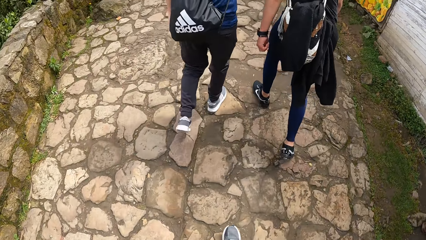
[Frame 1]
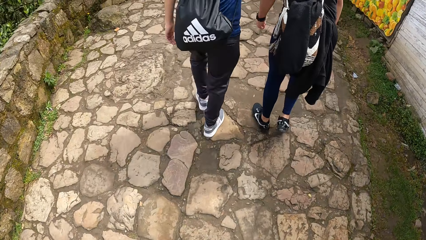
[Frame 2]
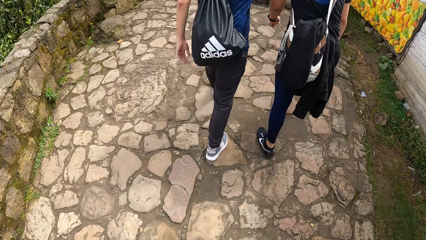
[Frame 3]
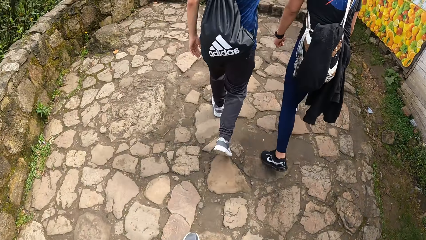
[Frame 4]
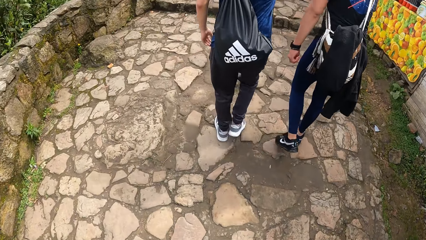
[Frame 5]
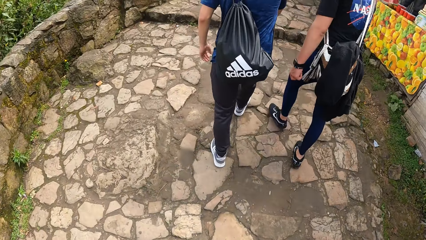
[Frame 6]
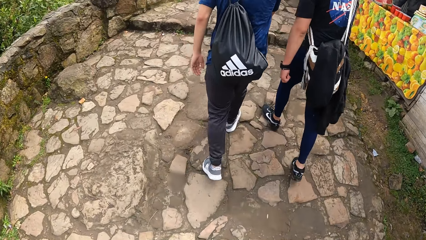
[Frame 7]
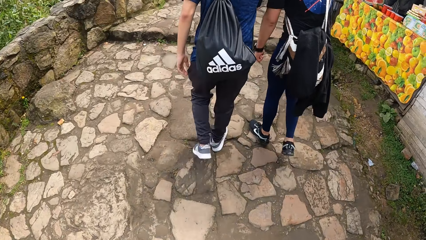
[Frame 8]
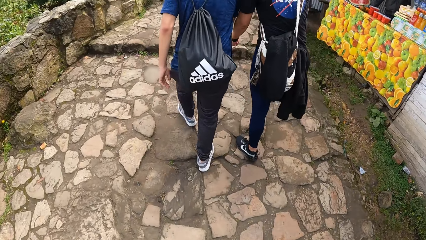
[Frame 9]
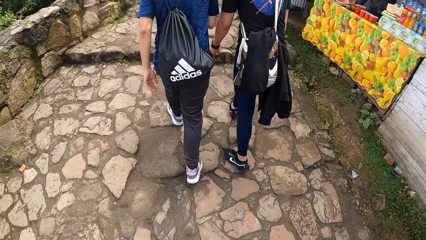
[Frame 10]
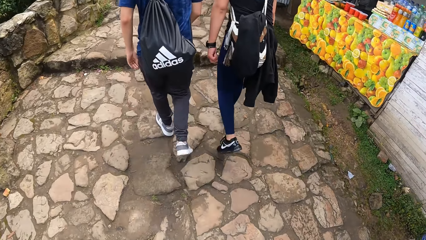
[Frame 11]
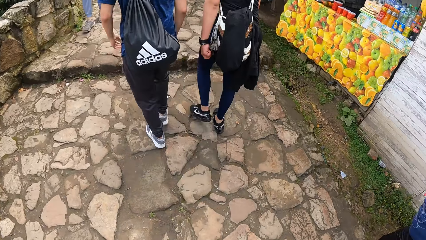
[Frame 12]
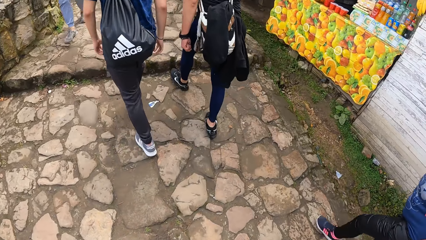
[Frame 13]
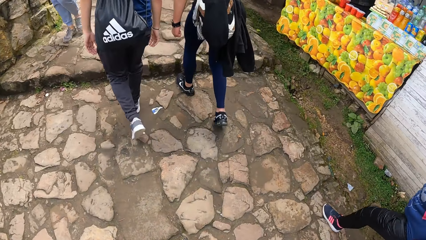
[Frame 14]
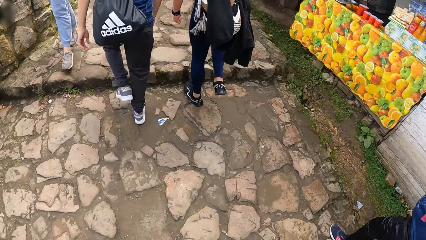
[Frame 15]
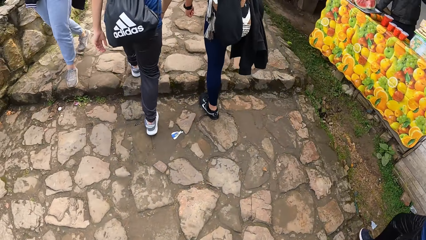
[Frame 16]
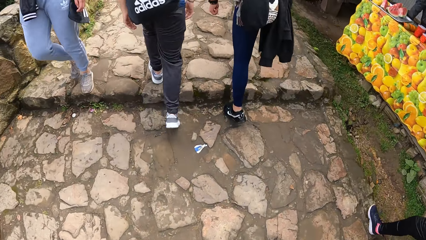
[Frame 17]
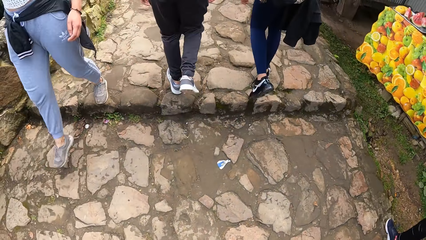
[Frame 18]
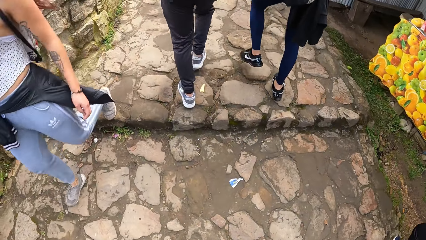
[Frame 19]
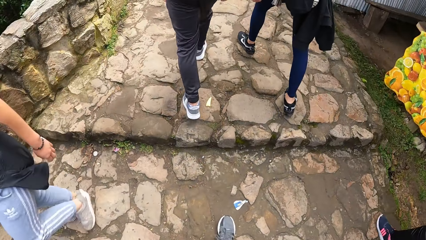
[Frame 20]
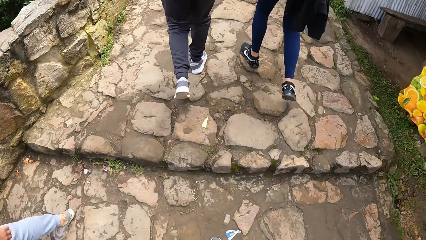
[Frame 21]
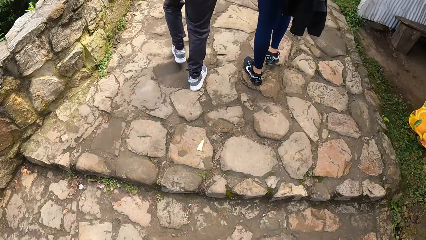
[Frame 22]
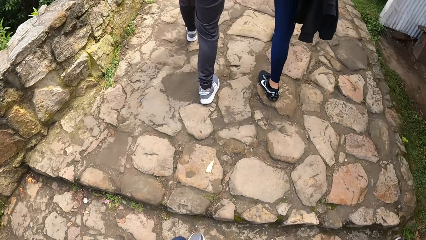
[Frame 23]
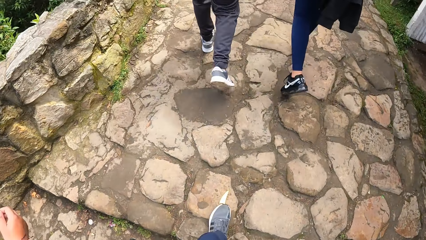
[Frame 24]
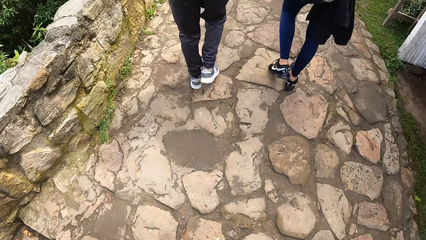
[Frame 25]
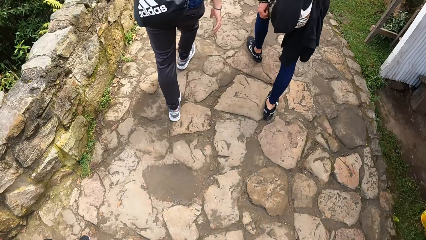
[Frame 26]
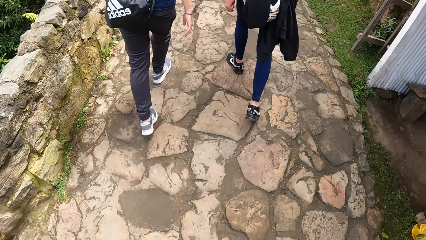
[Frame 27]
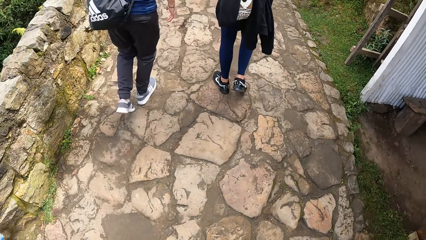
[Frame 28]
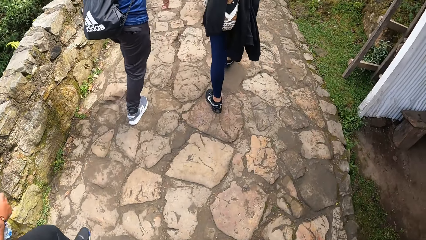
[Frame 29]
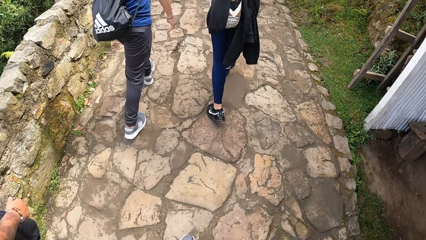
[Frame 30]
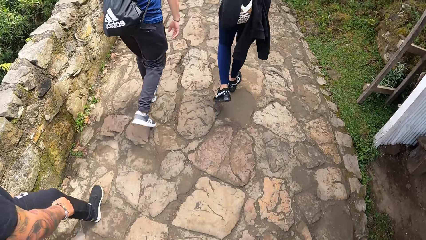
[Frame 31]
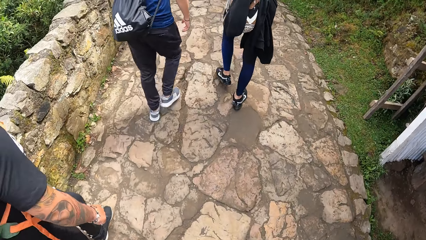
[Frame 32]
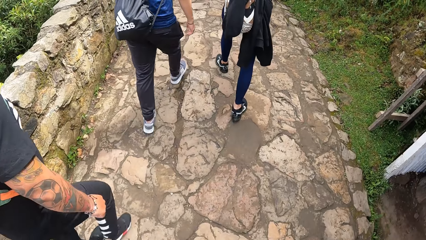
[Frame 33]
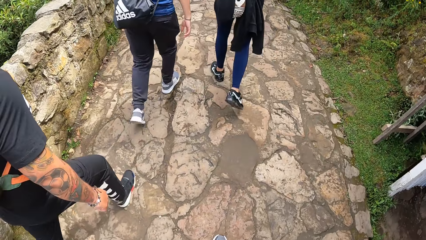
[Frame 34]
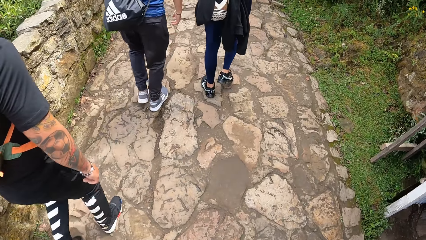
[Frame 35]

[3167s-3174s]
The camera wearer walks.

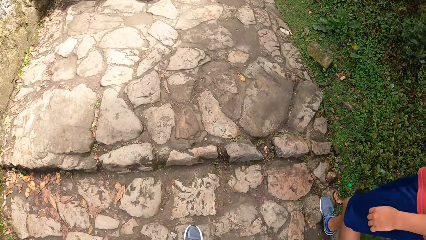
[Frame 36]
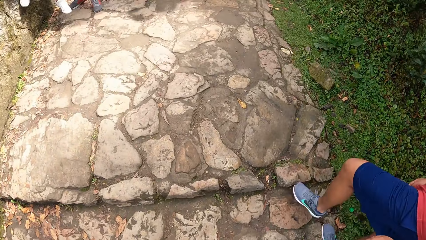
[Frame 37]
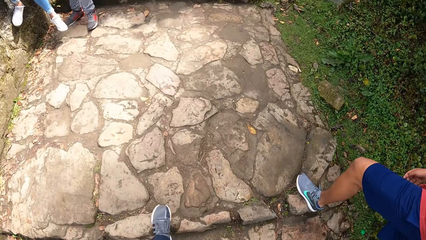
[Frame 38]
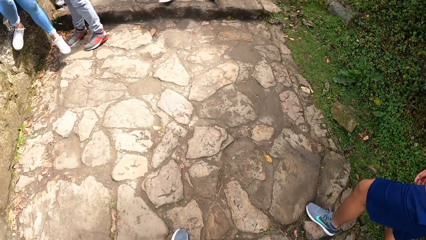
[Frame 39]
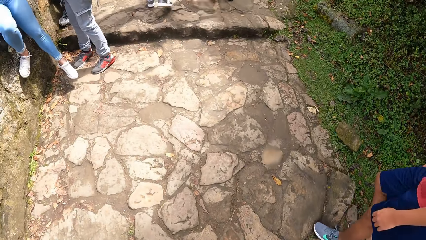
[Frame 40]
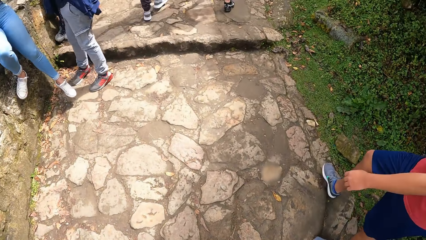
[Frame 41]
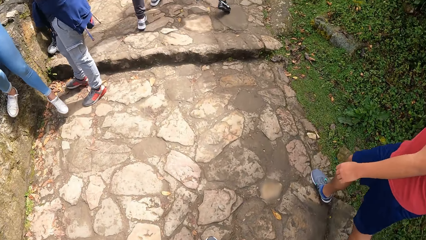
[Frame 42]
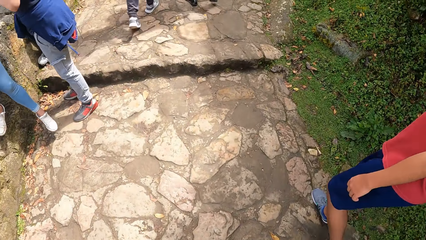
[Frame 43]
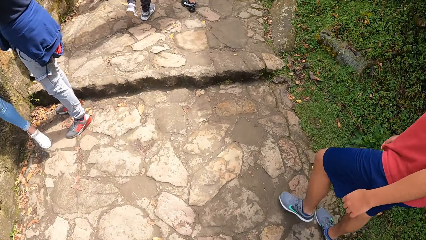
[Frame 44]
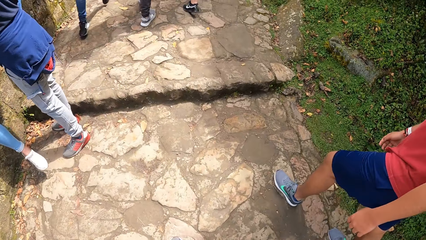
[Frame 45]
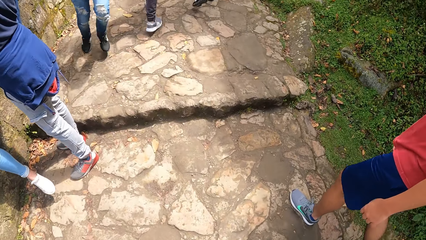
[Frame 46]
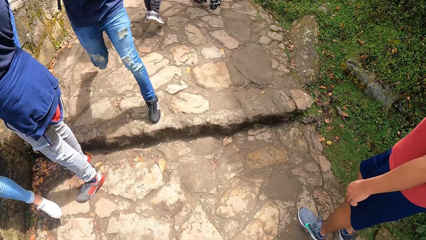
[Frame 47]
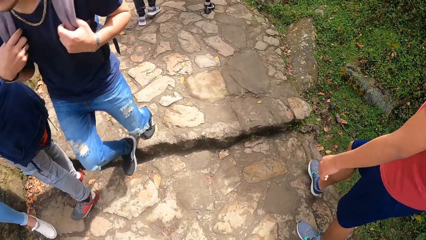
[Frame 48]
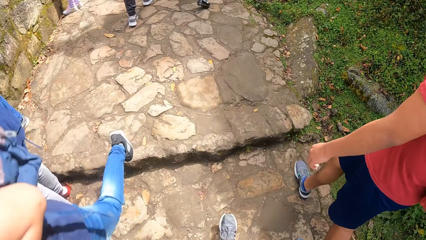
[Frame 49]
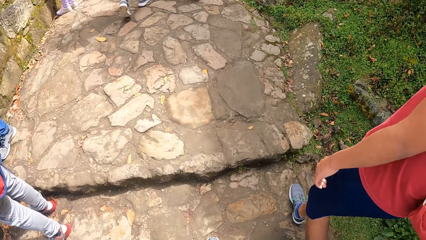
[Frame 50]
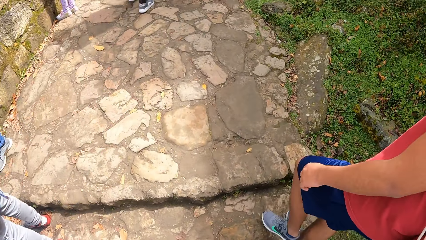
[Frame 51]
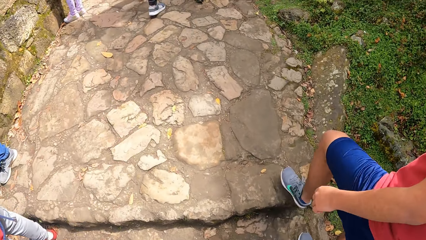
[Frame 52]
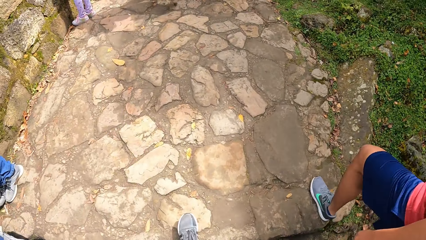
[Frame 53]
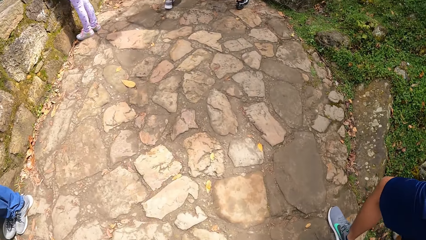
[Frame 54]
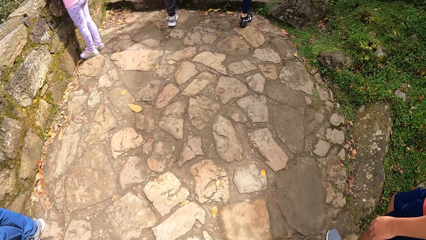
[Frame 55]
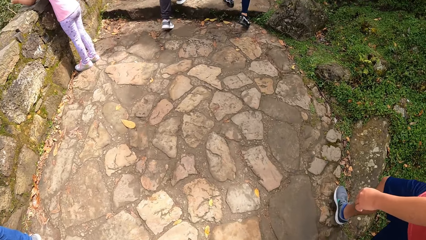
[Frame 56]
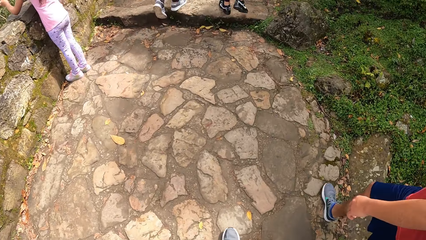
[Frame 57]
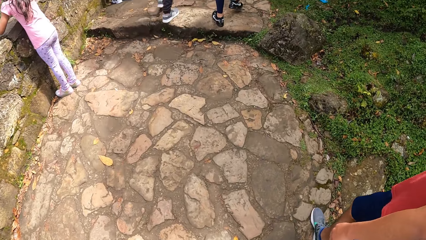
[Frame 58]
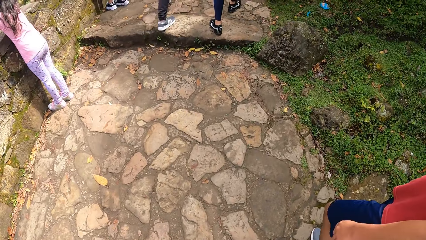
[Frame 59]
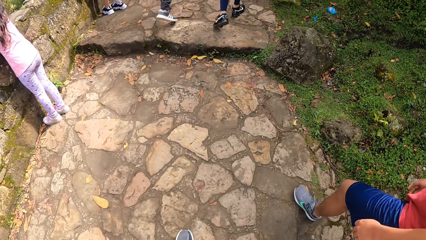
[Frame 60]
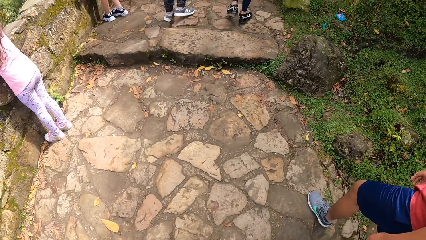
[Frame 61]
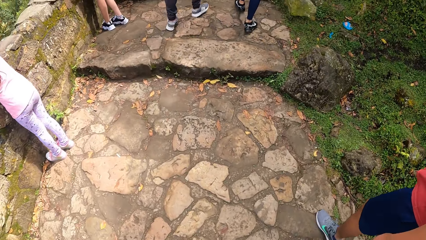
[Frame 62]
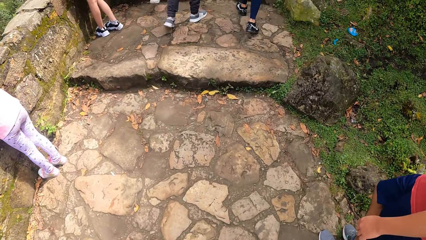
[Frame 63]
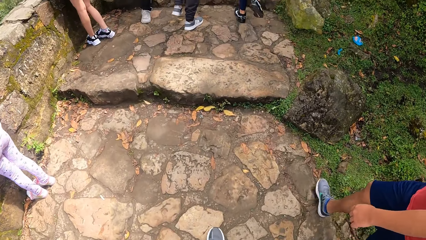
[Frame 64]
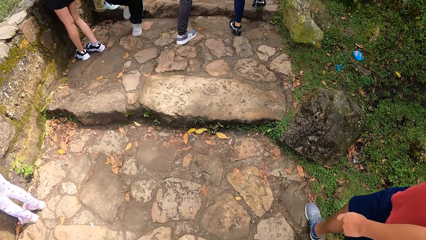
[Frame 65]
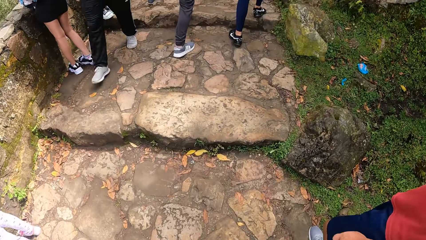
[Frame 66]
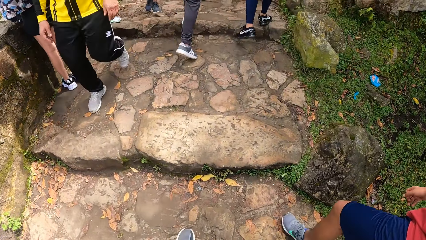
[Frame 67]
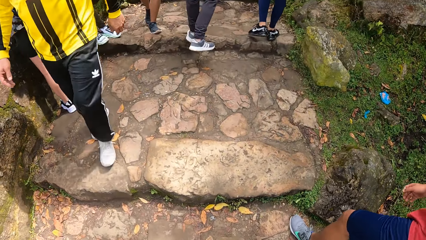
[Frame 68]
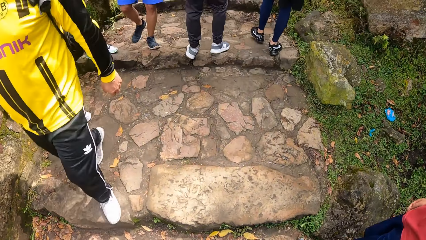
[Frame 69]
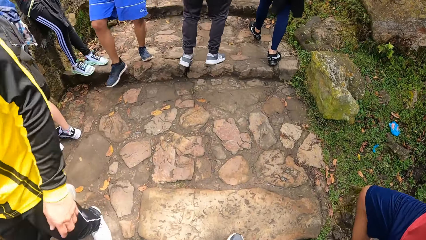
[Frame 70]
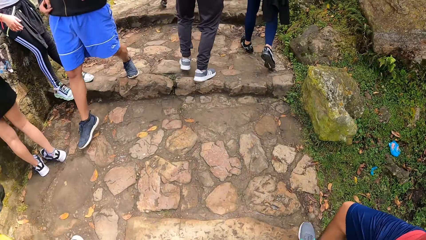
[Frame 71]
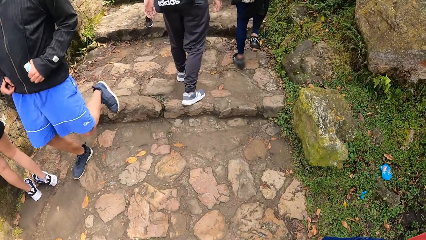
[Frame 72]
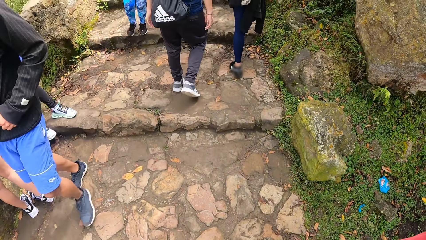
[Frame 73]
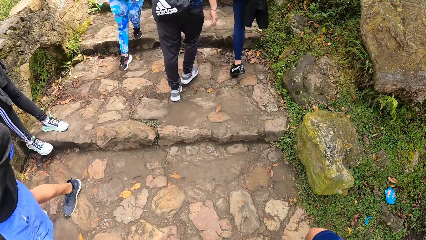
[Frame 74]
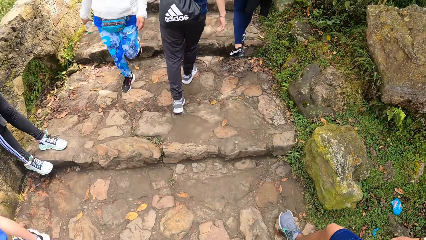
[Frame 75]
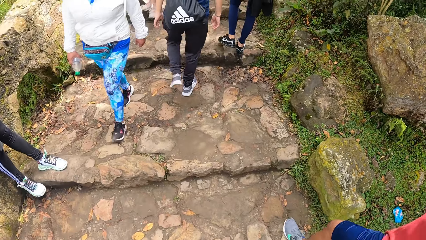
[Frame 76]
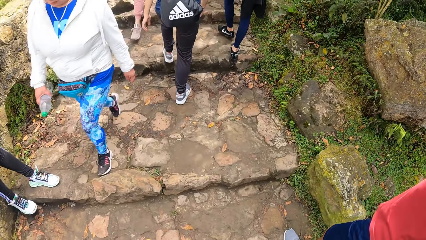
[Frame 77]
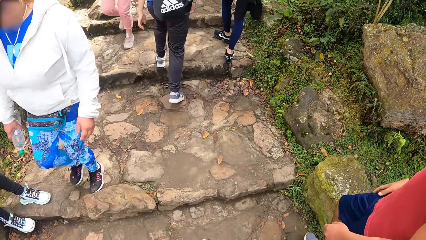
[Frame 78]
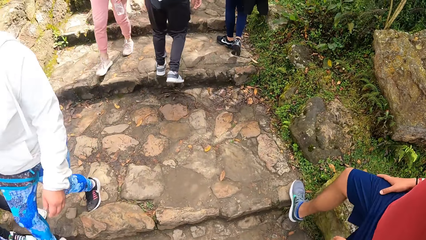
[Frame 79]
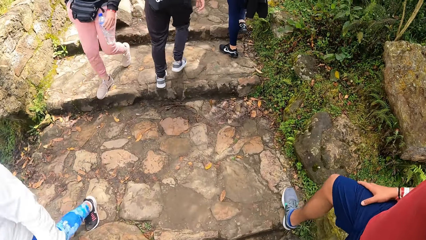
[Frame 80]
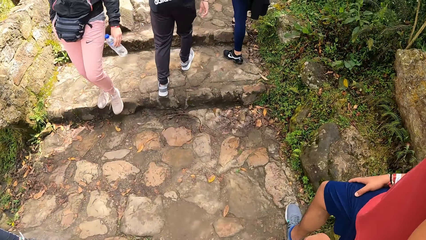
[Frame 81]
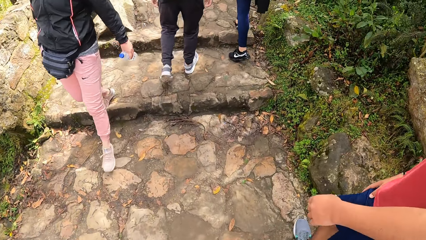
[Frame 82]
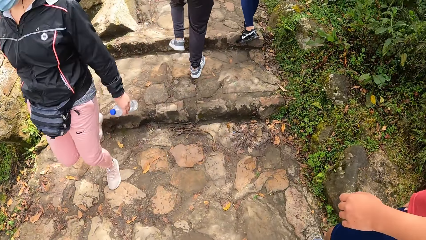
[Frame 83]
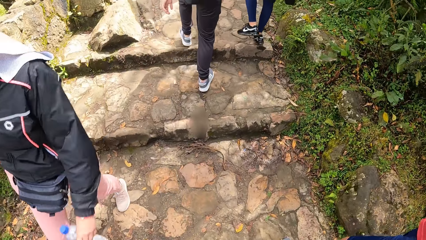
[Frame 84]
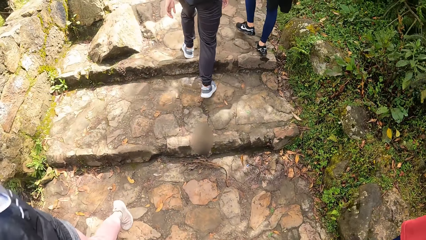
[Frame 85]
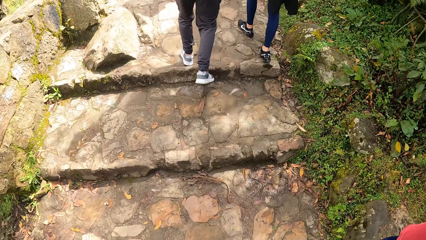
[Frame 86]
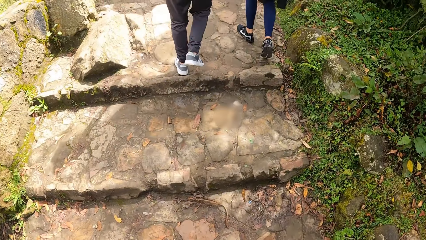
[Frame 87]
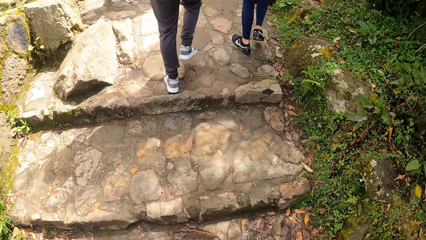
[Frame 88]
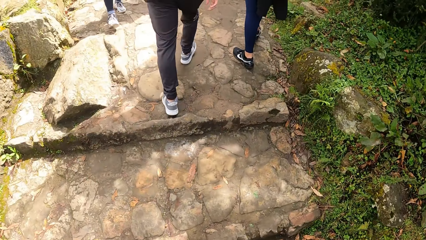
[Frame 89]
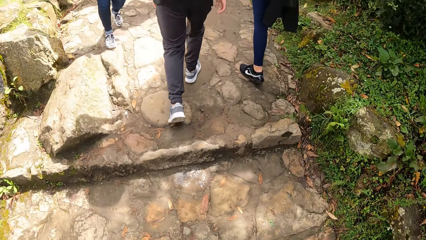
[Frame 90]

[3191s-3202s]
The camera wearer walks.
